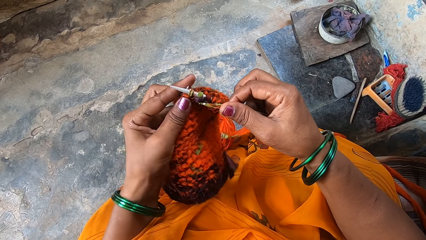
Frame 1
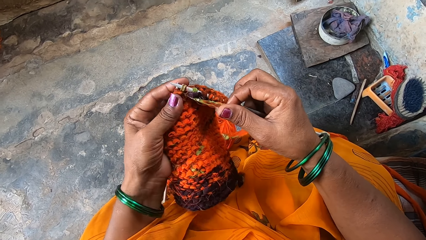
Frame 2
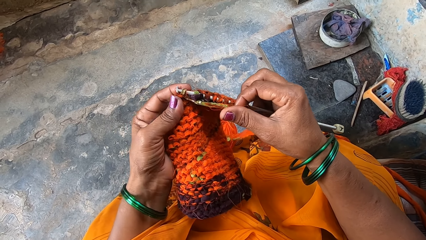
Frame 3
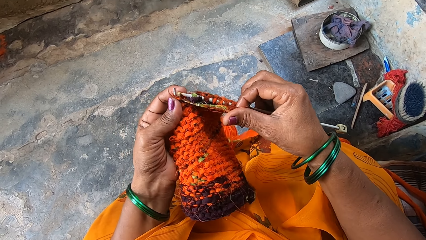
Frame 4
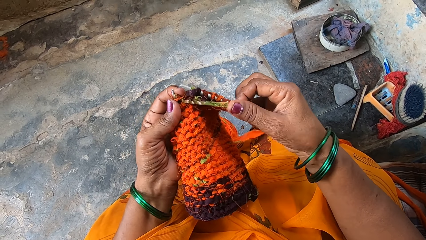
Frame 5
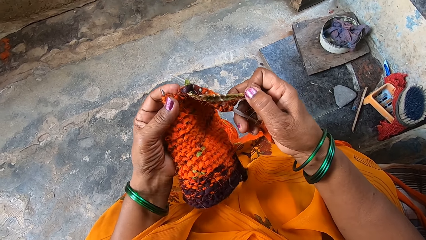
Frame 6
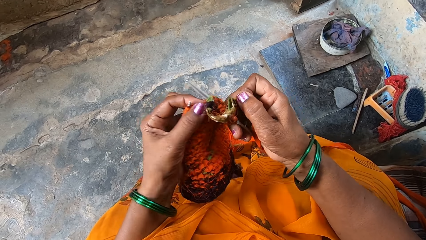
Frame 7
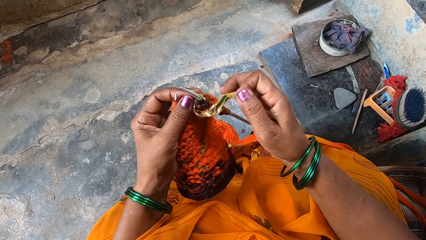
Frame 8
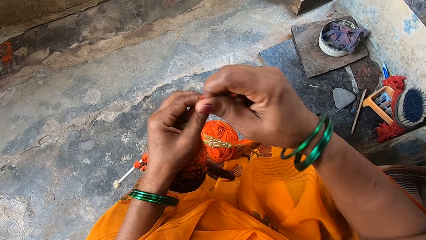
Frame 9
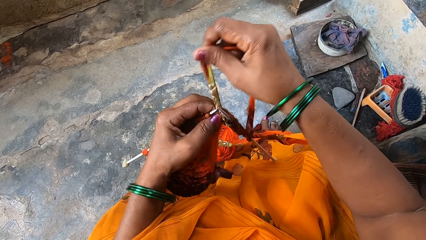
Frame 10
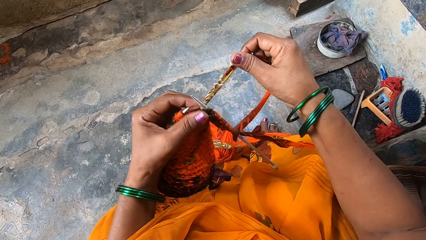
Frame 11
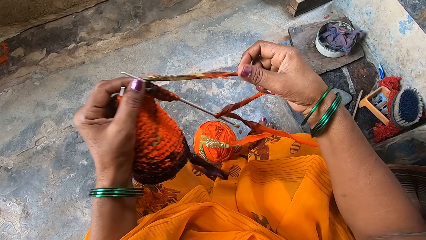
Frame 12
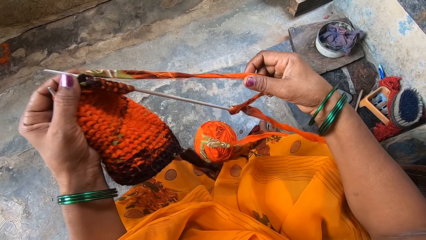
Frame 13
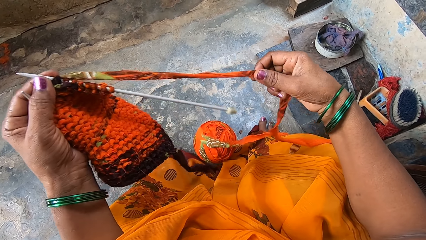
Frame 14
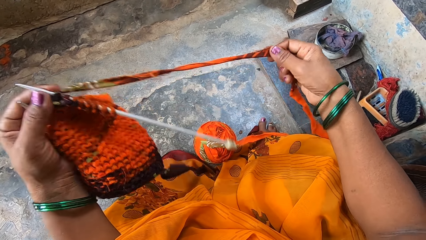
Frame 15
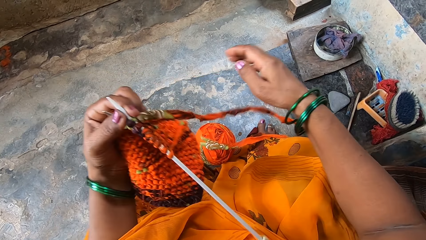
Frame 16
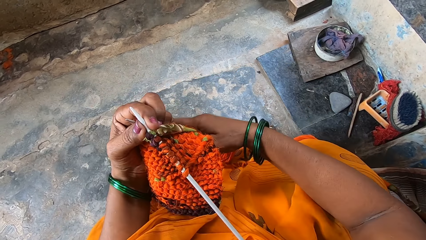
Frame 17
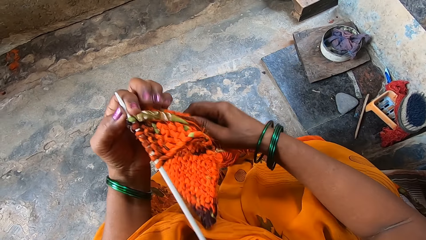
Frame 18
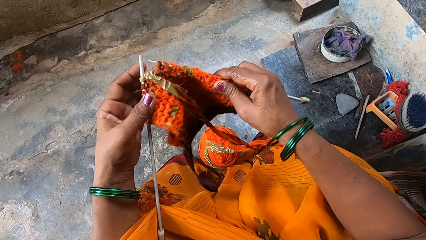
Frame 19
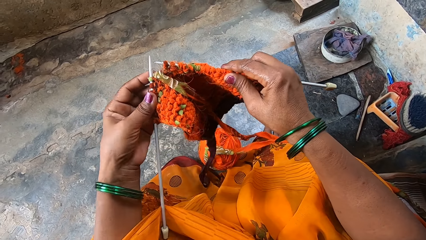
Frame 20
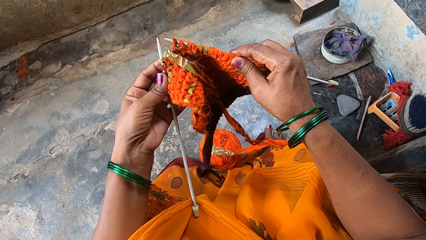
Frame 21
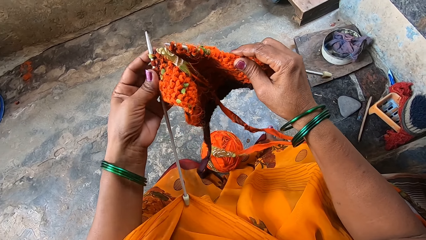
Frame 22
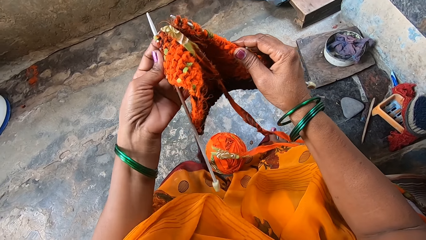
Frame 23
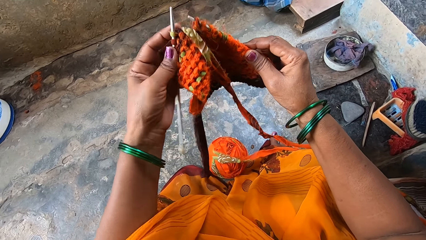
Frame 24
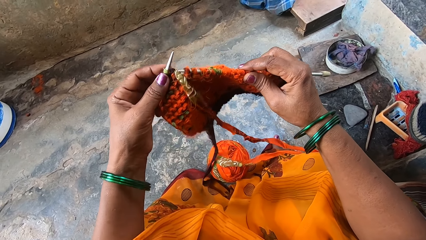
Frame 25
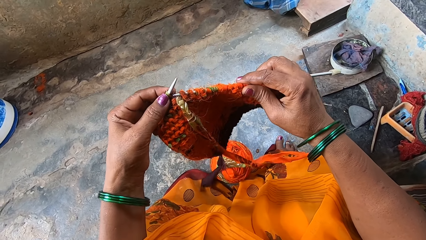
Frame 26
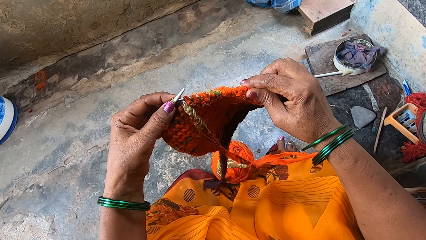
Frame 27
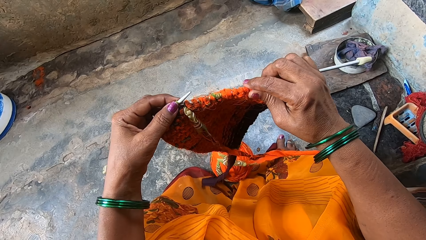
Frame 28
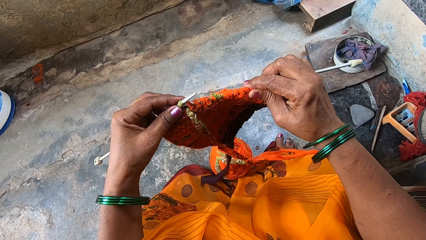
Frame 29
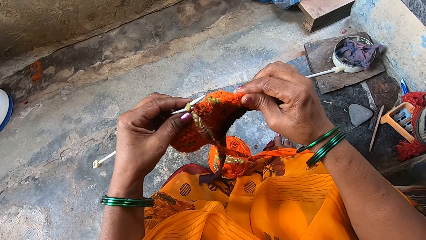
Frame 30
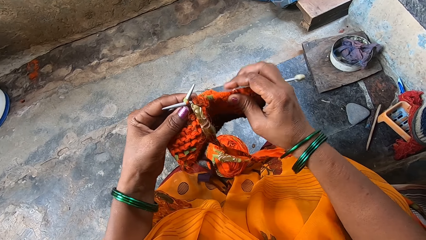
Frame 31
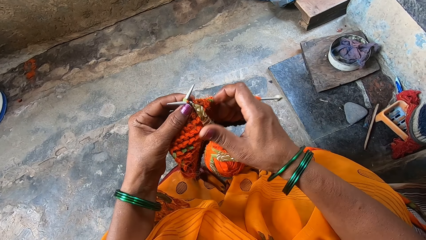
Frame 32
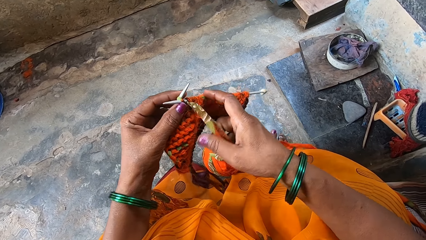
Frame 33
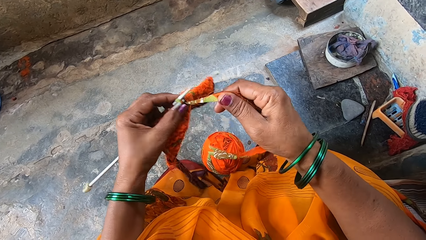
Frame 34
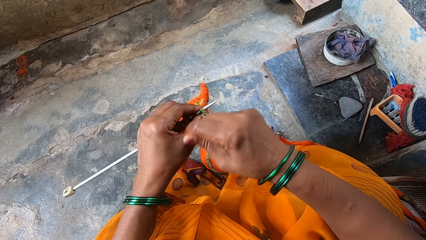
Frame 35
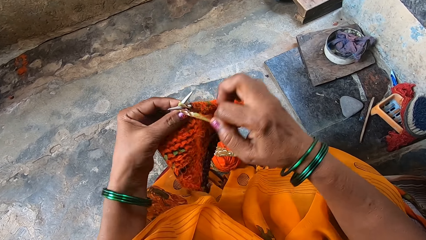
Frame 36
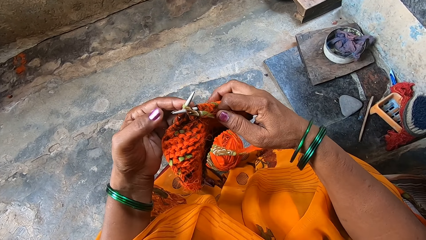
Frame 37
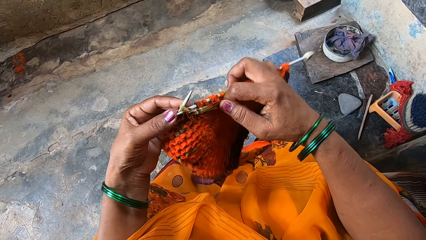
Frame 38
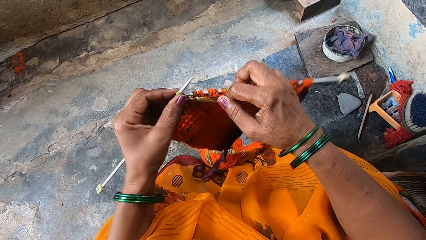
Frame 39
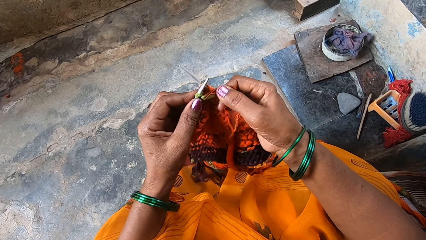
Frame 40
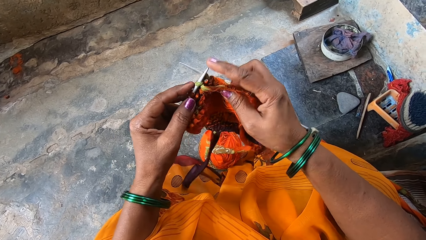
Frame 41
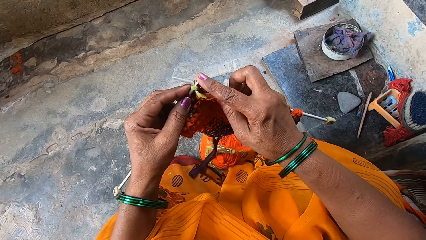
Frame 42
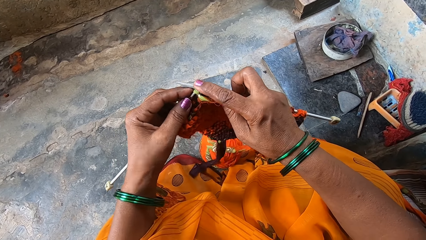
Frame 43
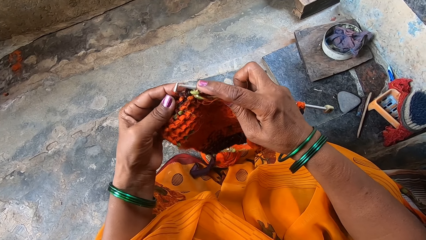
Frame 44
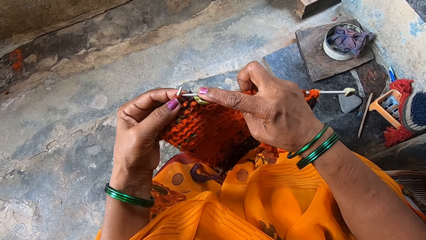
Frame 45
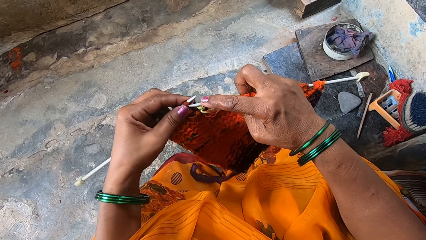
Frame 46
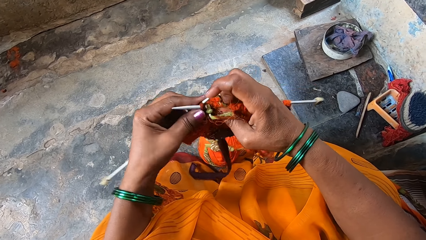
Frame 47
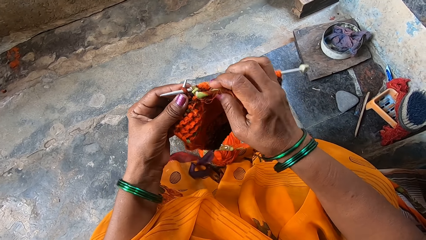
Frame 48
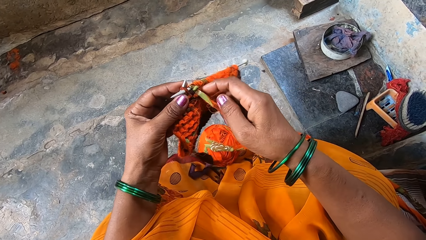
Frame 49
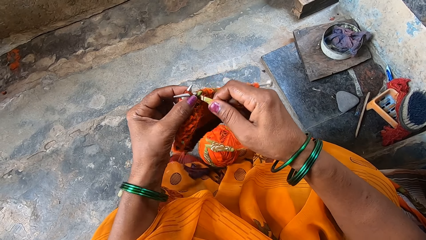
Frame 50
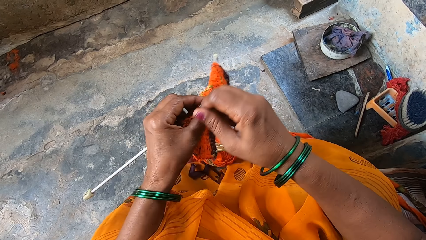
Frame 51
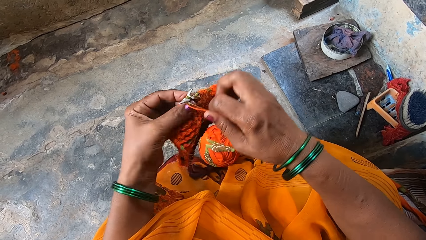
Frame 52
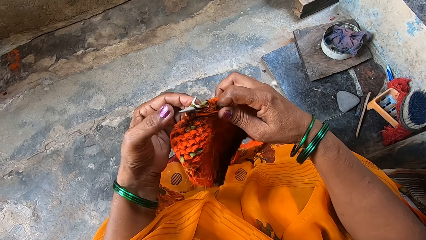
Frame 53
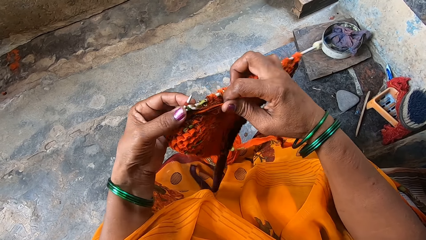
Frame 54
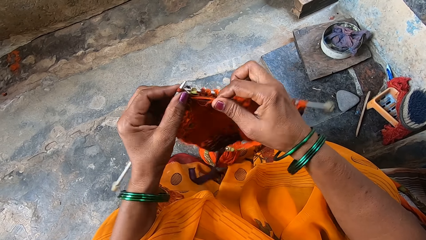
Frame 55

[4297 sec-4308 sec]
The camera wearer stretches the knitting thread. They turn the fabric. They knit the fabric with a knitting needle.

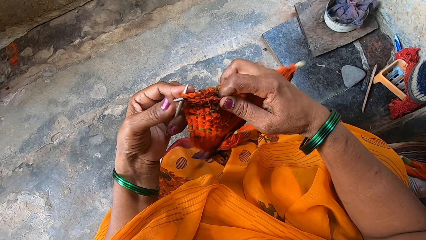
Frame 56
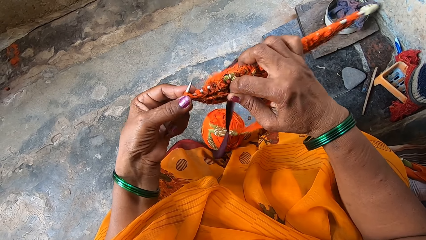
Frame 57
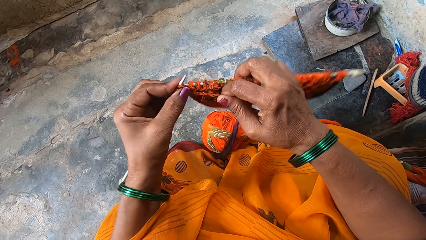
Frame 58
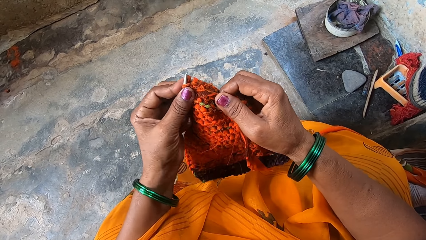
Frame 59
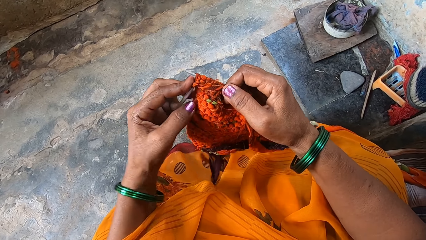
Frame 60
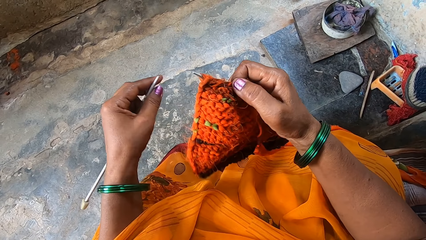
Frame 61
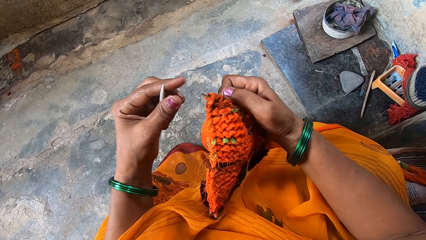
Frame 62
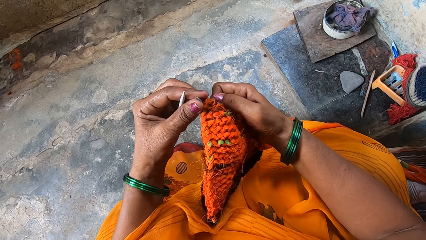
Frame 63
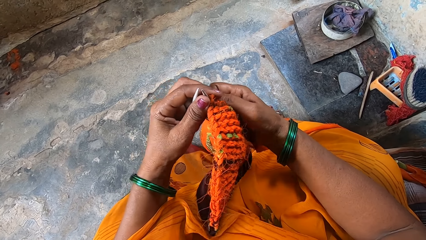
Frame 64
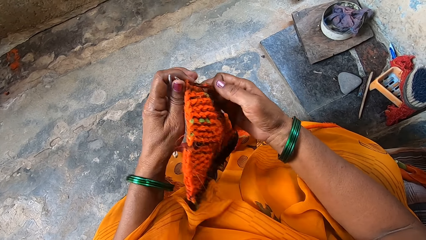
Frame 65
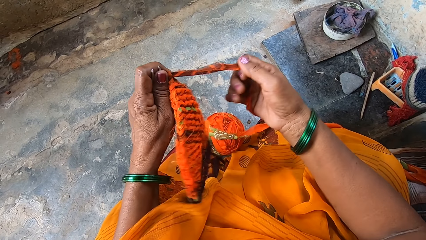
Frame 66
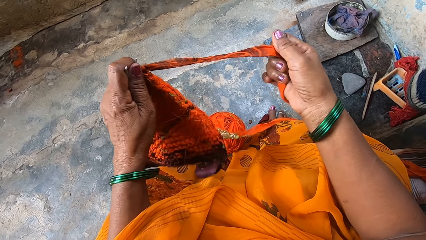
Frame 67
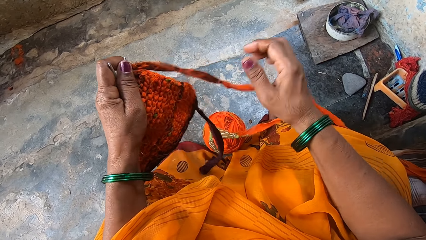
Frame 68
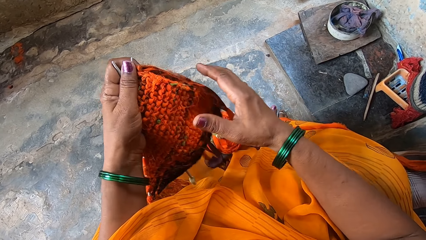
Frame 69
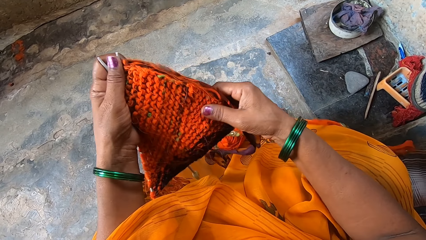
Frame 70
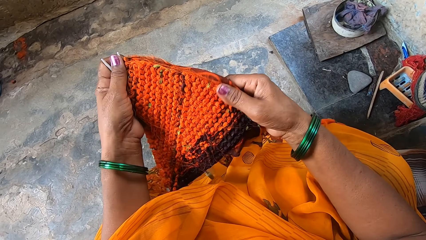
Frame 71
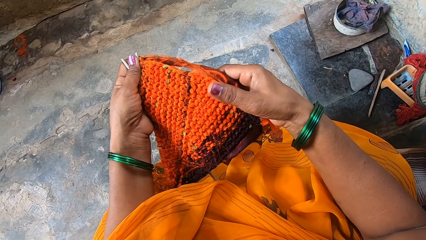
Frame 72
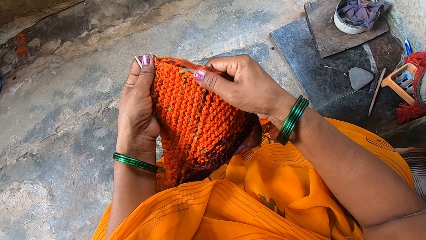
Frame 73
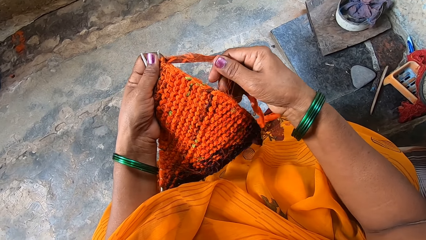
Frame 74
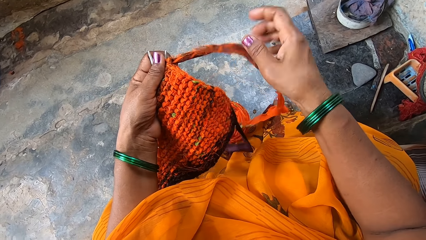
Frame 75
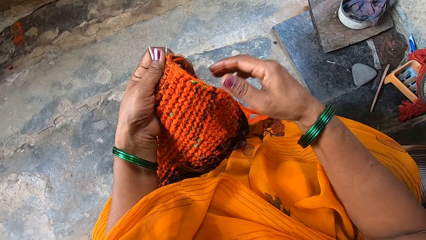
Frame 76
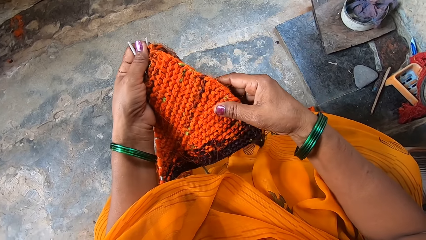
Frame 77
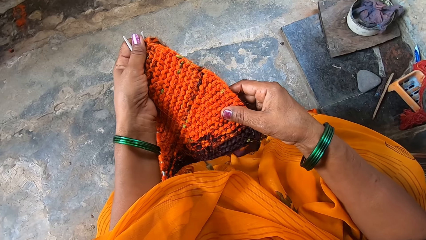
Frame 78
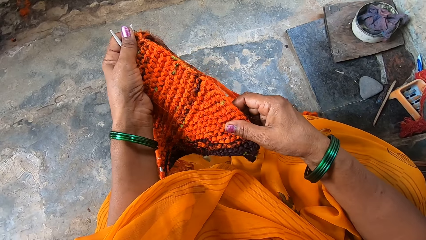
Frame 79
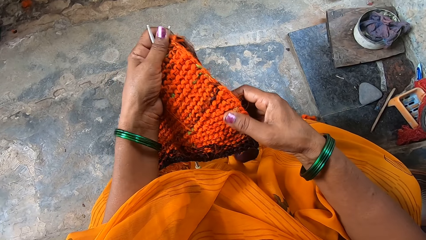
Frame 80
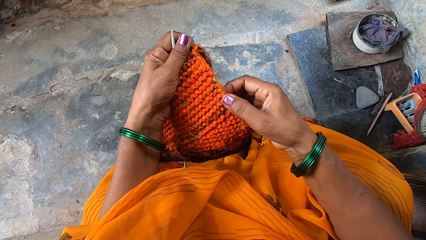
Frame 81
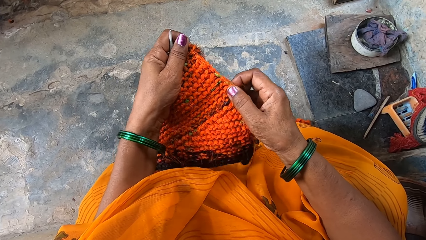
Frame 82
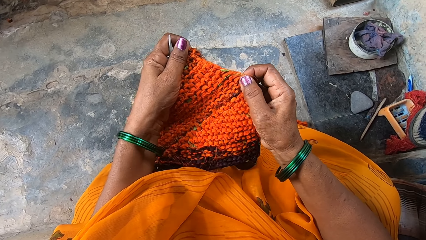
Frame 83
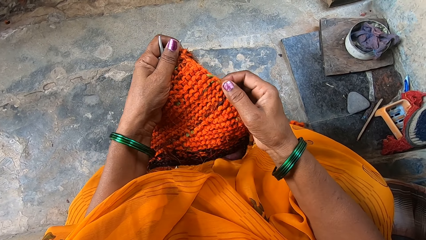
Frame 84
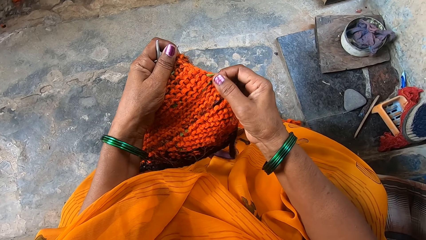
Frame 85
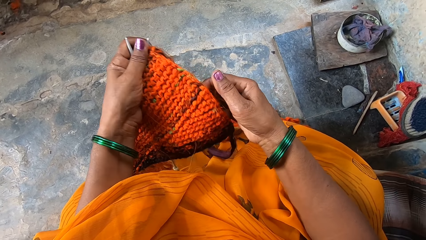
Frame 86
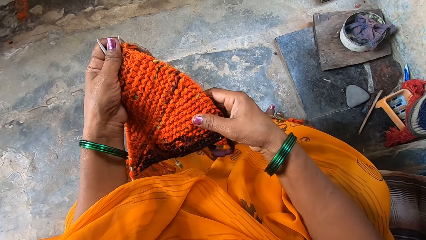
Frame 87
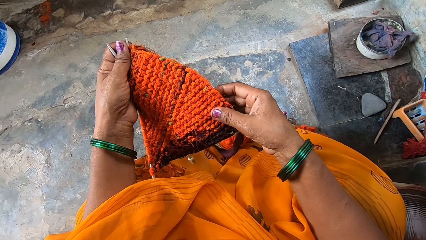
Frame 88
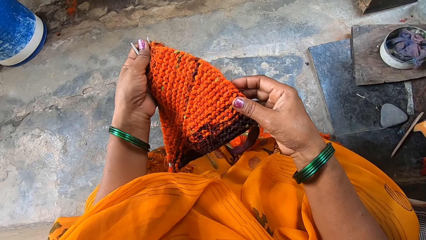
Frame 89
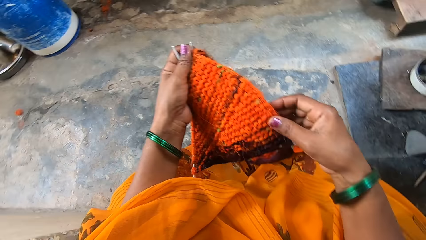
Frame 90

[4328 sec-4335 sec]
The camera wearer turns the fabric. They stretch the knitting thread. They stretch the fabric. They check the knitted work.
